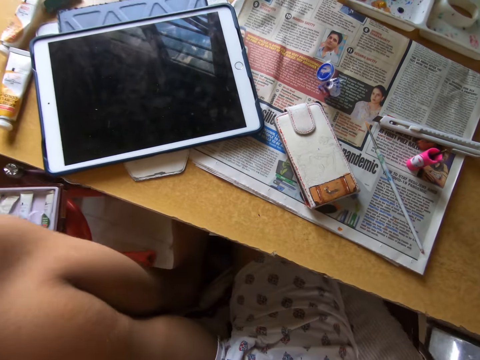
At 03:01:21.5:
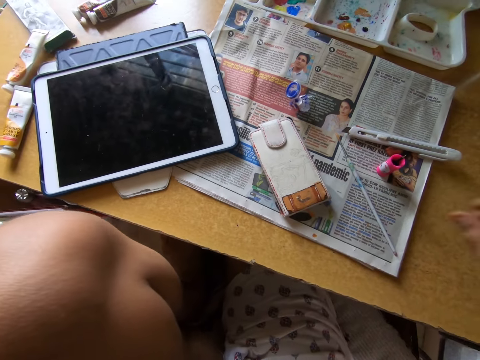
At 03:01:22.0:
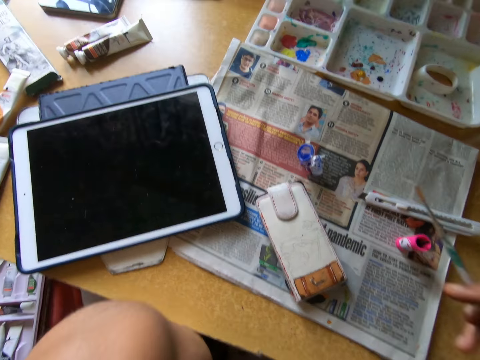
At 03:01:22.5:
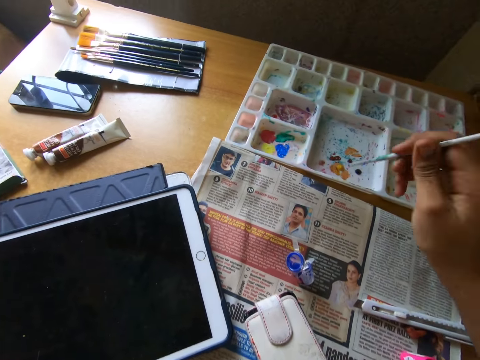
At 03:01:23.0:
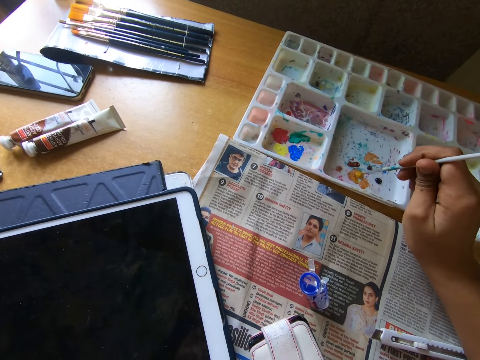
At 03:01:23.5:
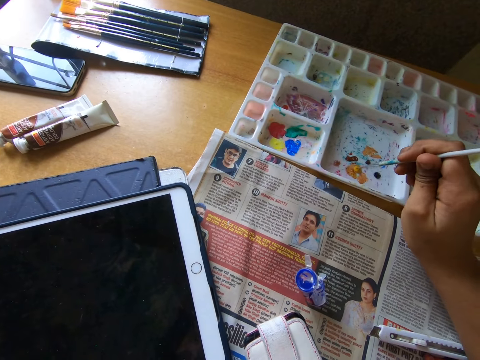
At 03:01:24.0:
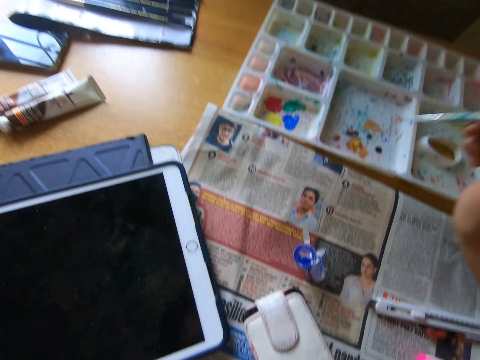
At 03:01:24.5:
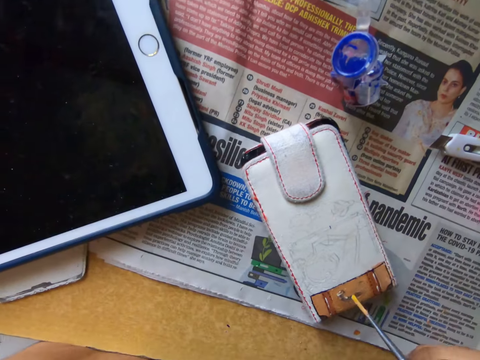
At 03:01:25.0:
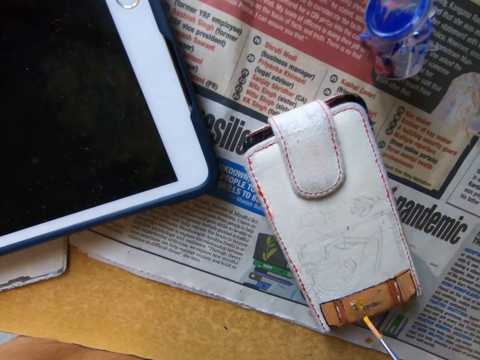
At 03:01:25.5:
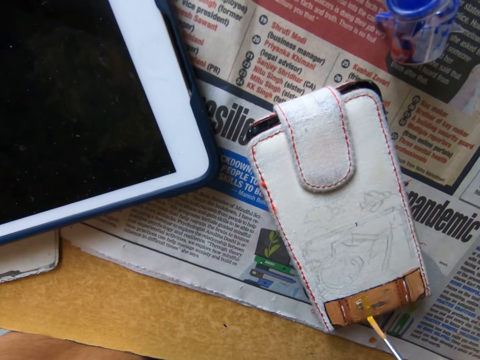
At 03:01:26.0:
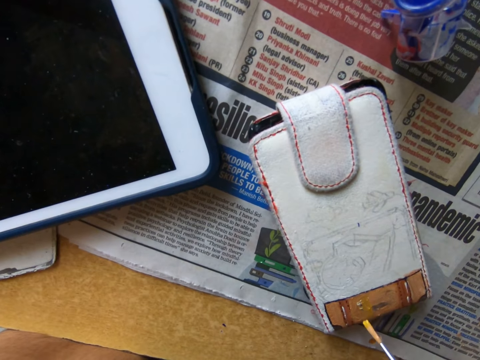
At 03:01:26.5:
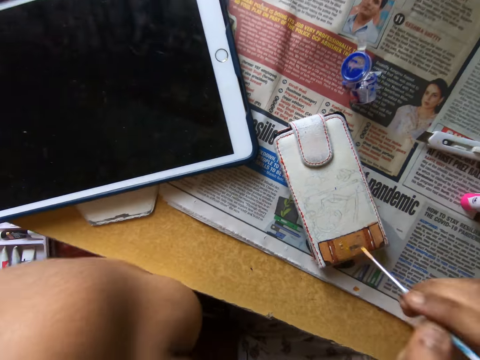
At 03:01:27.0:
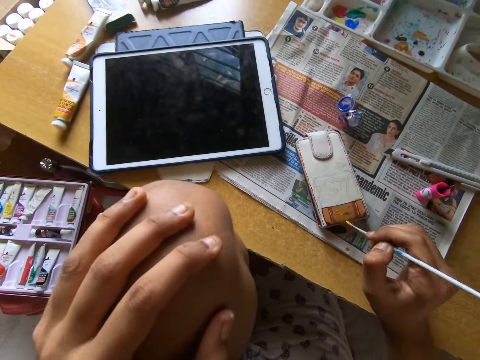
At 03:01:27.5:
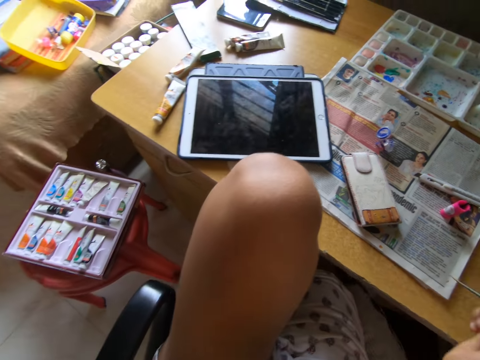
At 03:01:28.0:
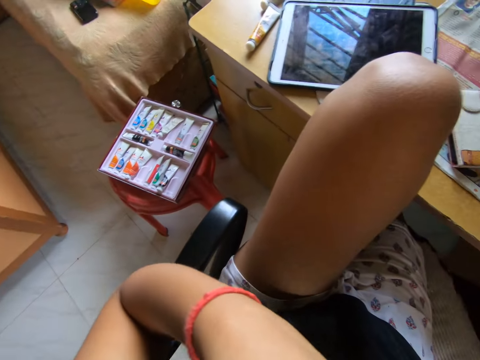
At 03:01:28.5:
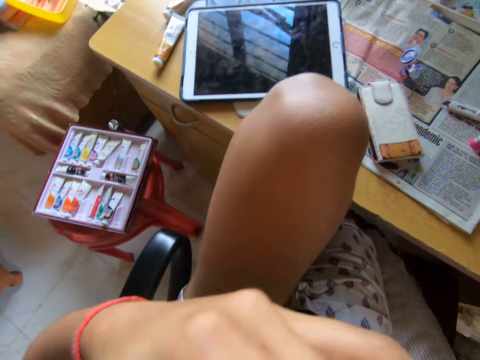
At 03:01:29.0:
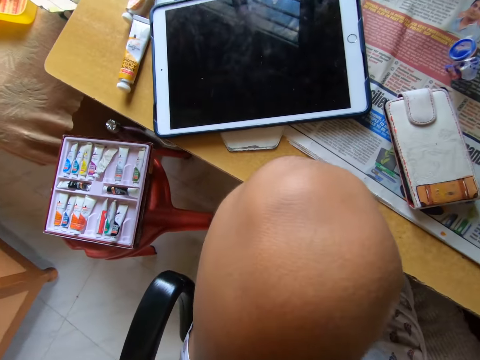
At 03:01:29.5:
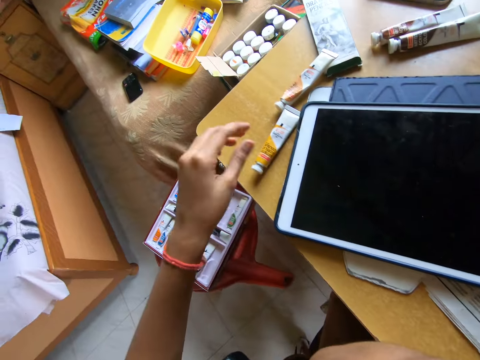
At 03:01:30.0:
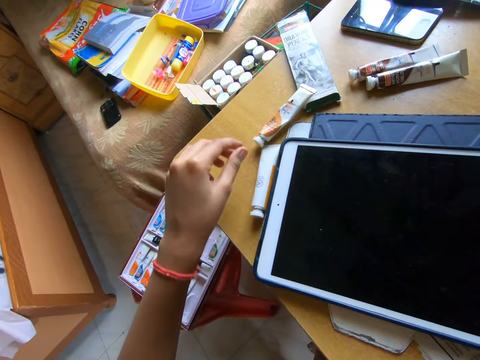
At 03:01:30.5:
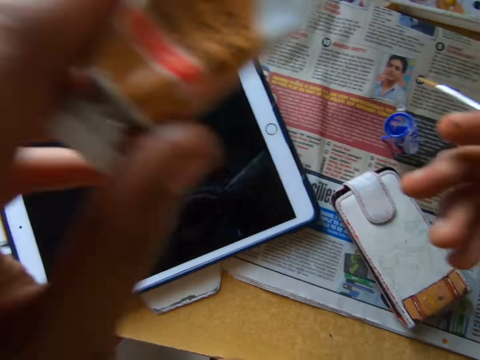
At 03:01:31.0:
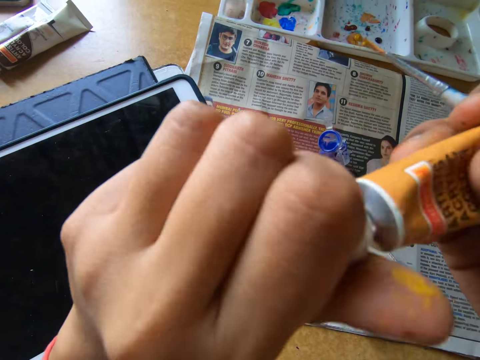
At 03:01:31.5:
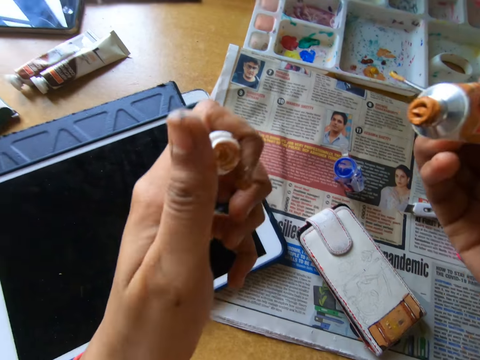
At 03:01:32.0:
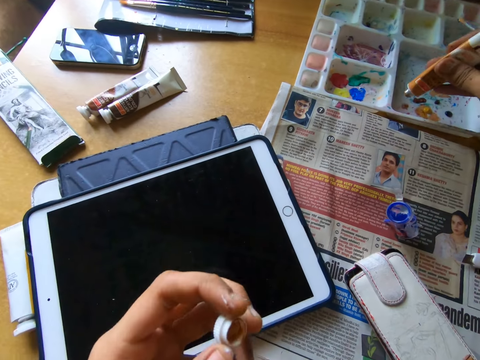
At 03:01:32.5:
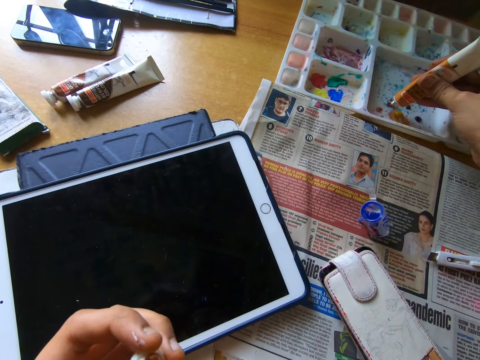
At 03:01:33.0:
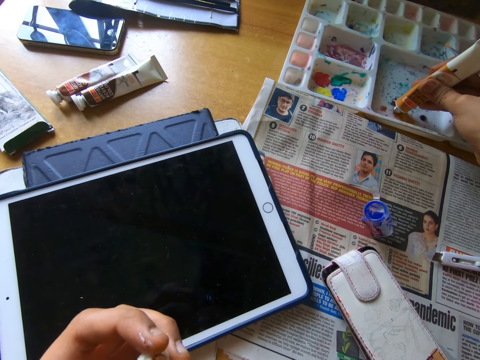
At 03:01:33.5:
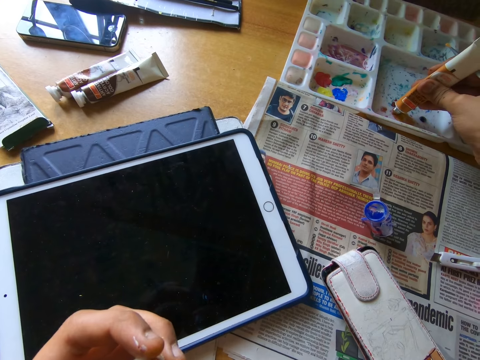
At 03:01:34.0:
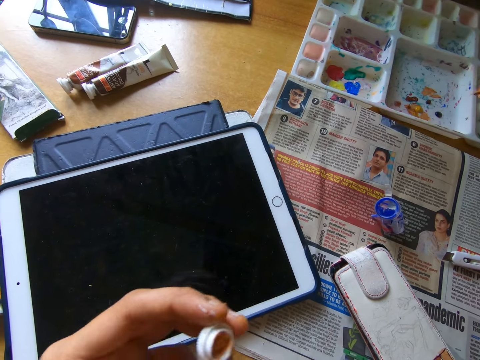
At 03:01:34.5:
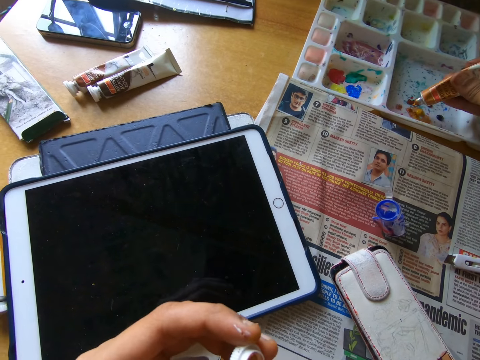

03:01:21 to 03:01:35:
The camera wearer looks around a room. She picks up the paintbrush from the table with her right hand. She takes paint from the paint palette with the paintbrush in her right hand. She paints a pouch on the table with the paintbrush in her right hand. She looks around the room. She touches the paint tube on the table with her left hand. She picks up the paint tube from the table with her left hand. She opens the lid on the paint tube with both hands. She puts paint in the paint palette with the paint tube in her right hand.

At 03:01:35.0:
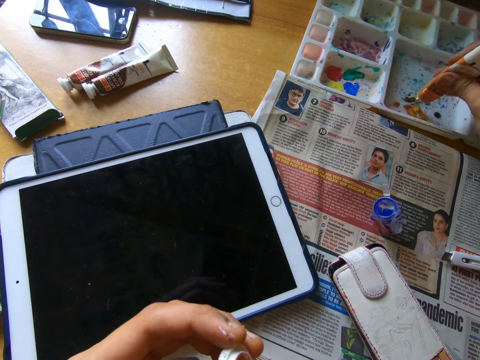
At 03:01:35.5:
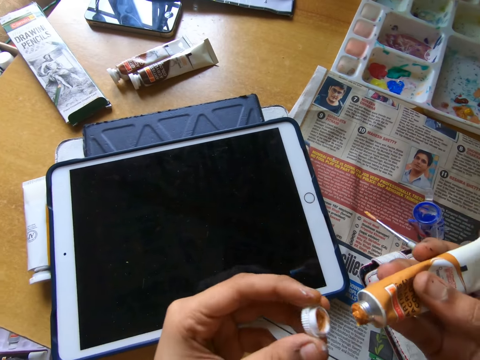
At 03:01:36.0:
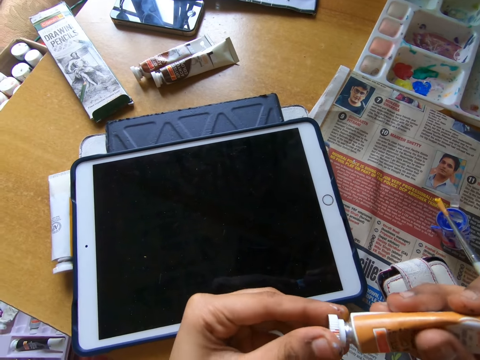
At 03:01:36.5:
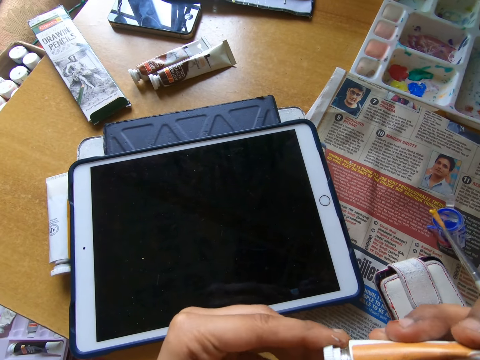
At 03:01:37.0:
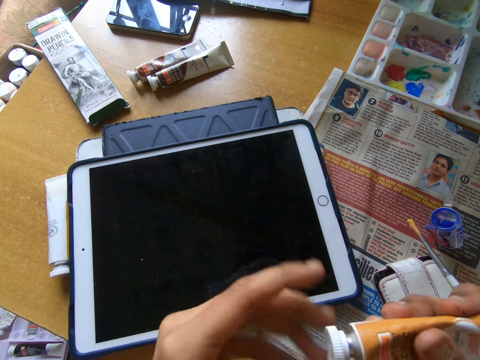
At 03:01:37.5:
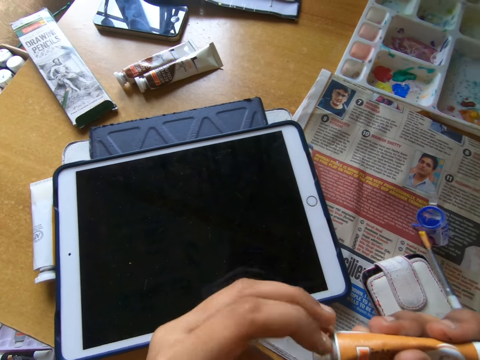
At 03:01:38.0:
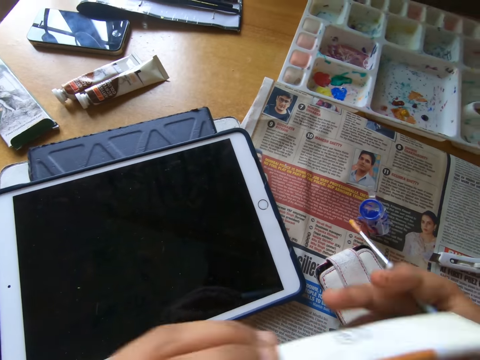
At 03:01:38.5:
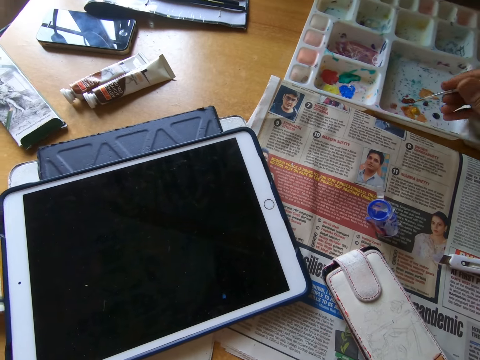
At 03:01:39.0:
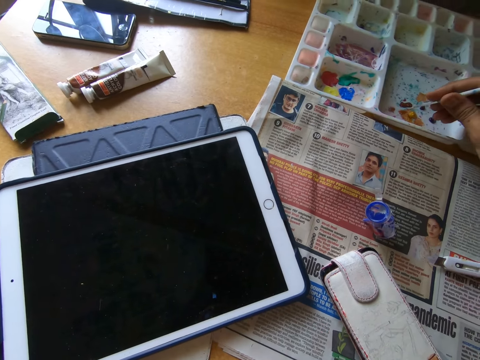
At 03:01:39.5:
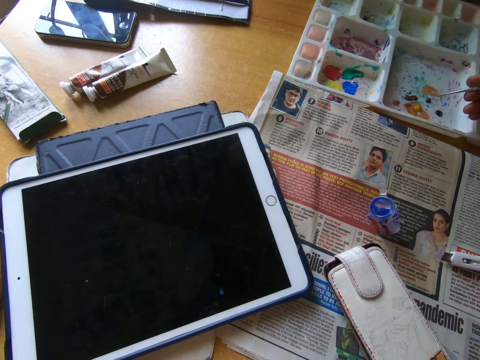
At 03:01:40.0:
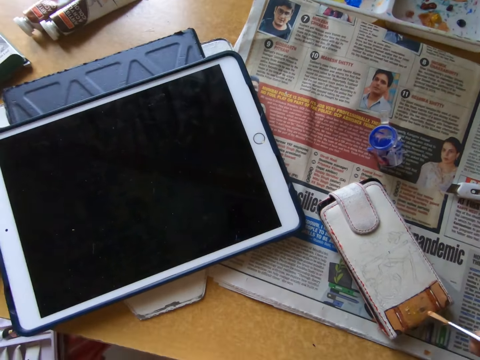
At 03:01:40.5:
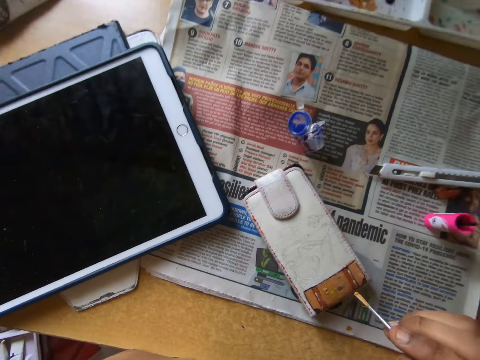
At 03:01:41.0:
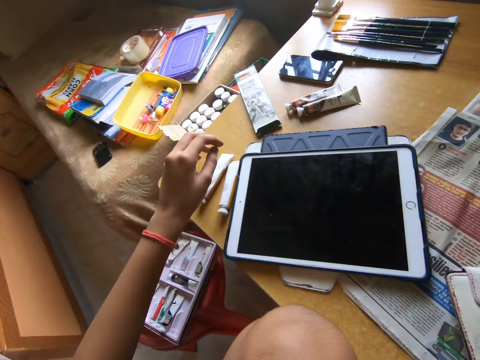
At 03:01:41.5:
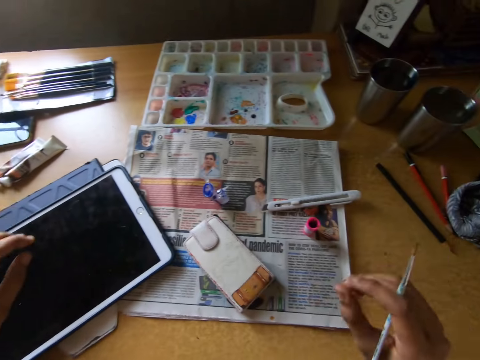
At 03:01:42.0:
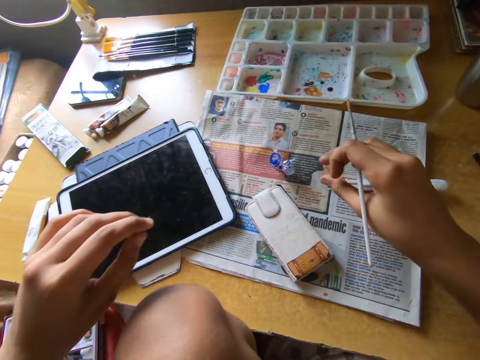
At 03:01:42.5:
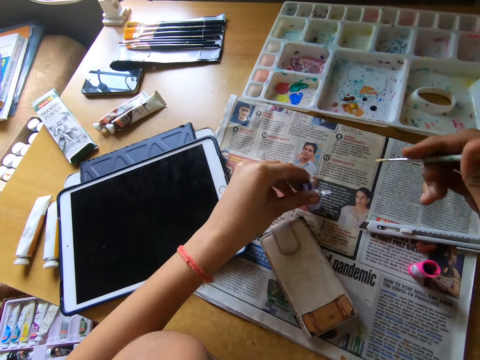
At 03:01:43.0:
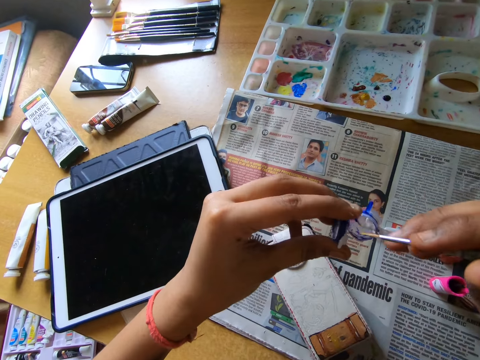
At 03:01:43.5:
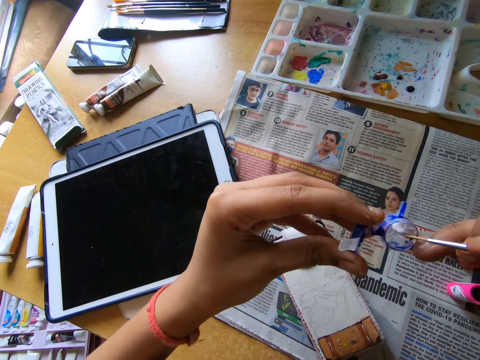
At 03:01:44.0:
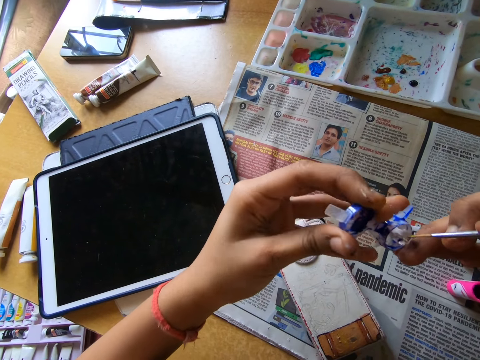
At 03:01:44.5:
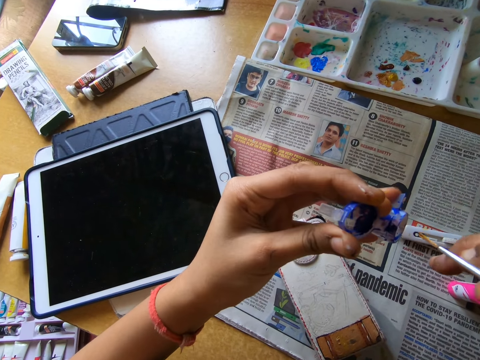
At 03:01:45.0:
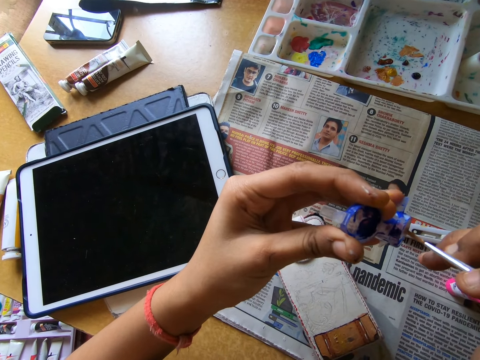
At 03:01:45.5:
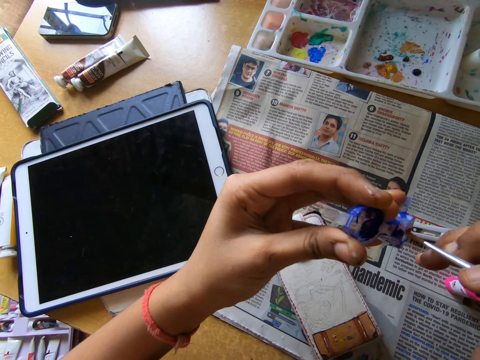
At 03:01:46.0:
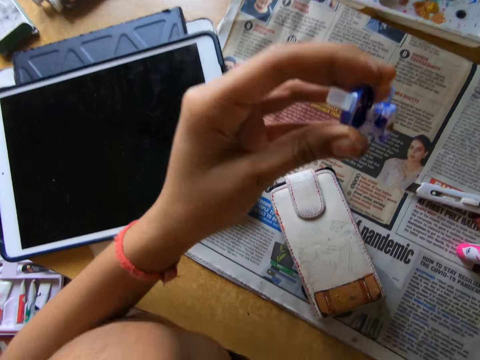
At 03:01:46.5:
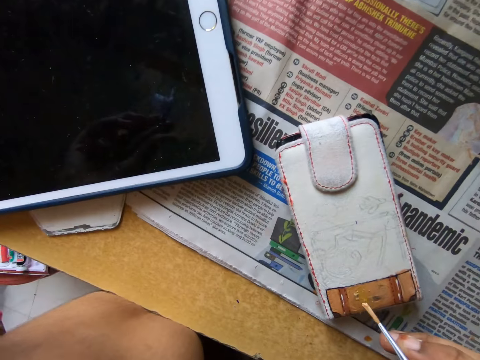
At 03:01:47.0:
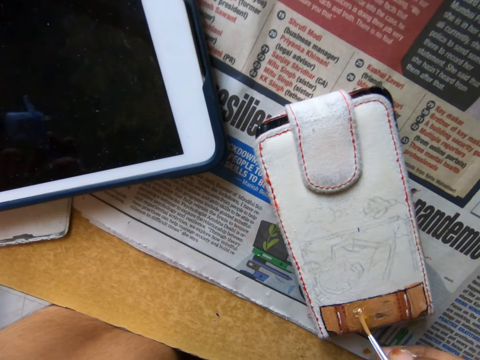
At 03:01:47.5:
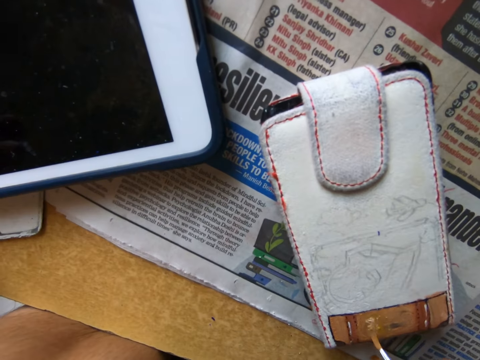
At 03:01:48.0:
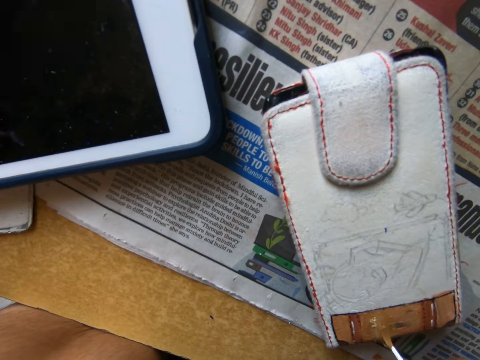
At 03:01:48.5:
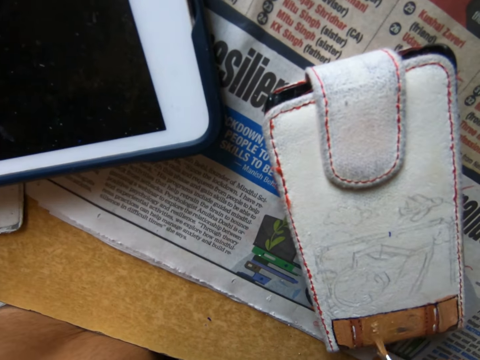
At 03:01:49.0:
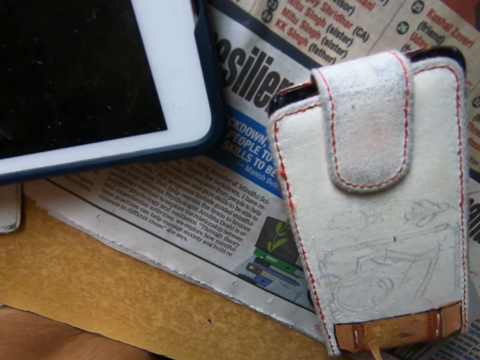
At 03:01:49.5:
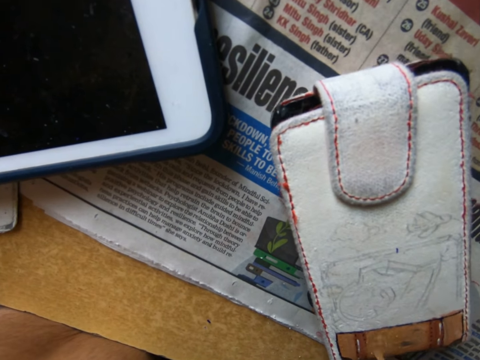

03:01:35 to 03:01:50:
The camera wearer closes the paint tube with the lid in both hands. She takes paint from the paint palette with the paintbrush in her right hand. She paints a pouch on the table with the paintbrush in her right hand. She looks around a room. She picks up a cover or paint bottle from the table with her left hand. She scoops paint from the paint bottle with a brush. She puts the paintbrush in the cover with her right hand. She paints the pouch on the table with the paintbrush in her right hand.
